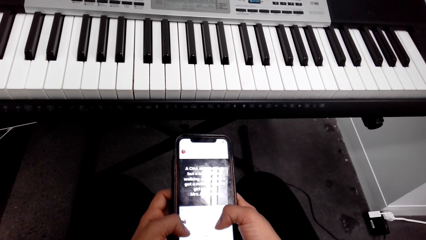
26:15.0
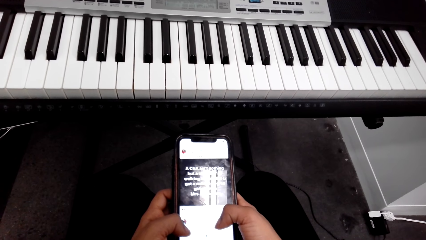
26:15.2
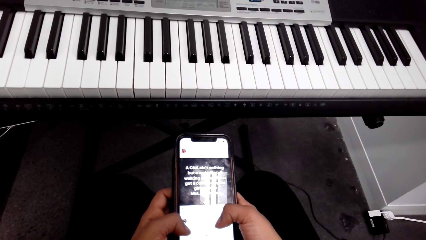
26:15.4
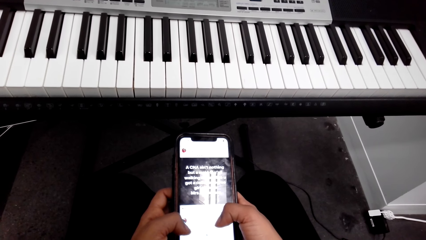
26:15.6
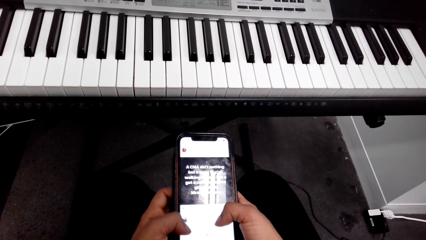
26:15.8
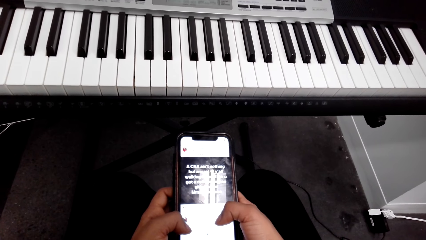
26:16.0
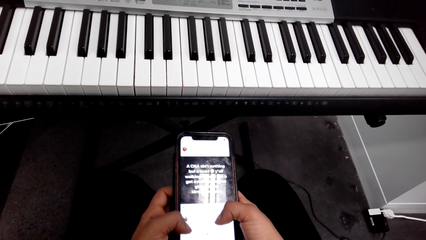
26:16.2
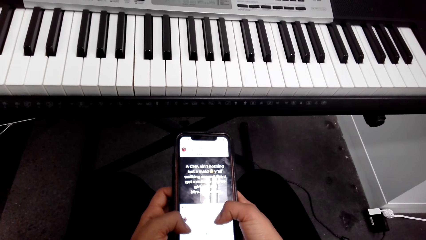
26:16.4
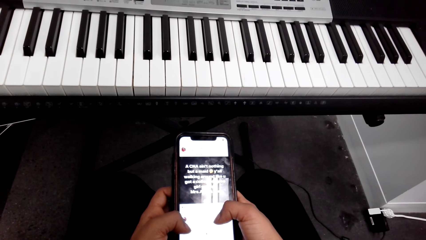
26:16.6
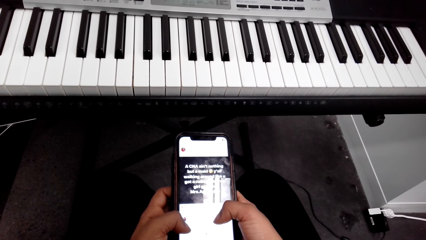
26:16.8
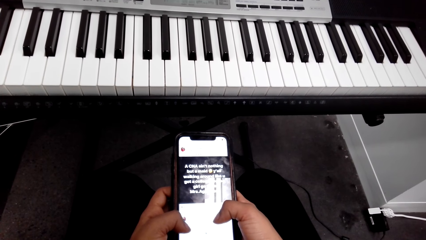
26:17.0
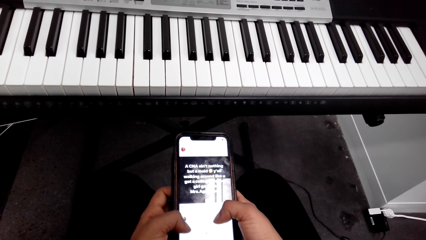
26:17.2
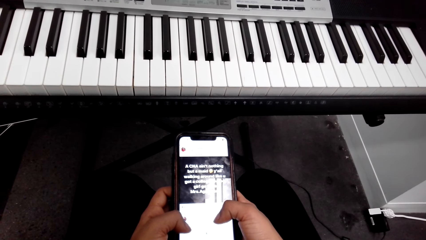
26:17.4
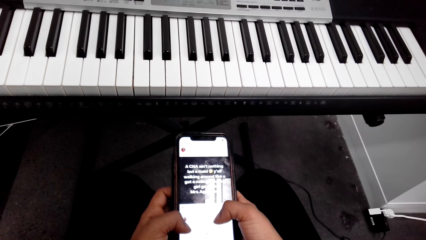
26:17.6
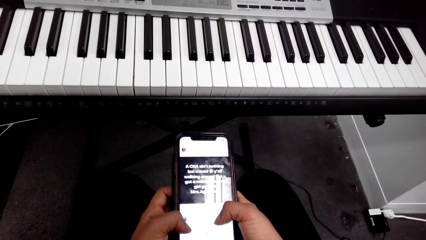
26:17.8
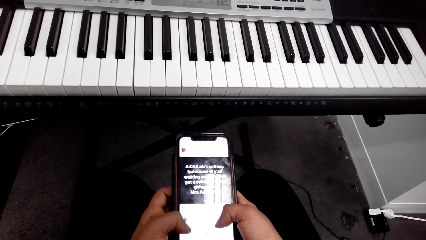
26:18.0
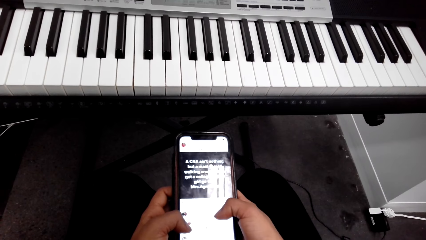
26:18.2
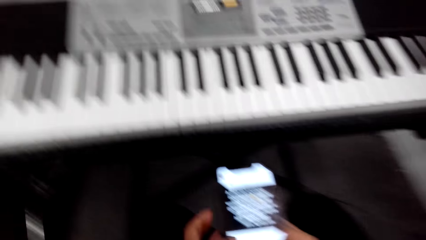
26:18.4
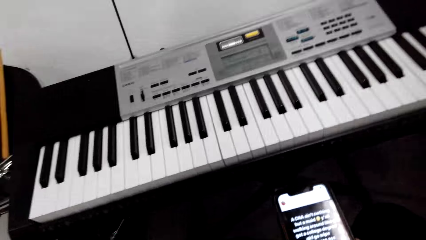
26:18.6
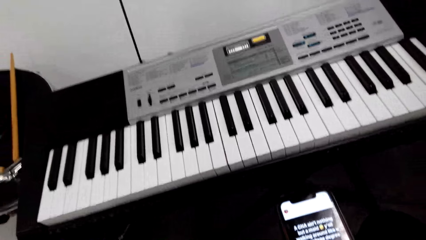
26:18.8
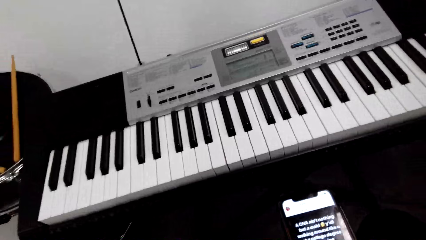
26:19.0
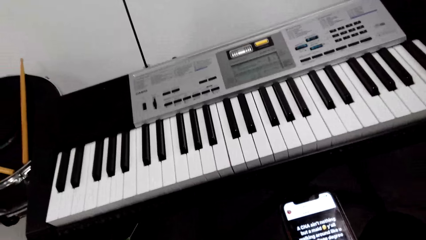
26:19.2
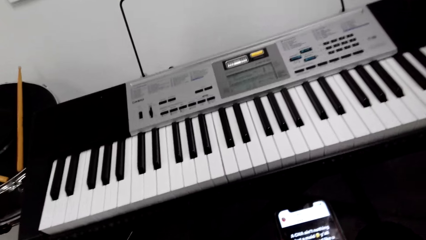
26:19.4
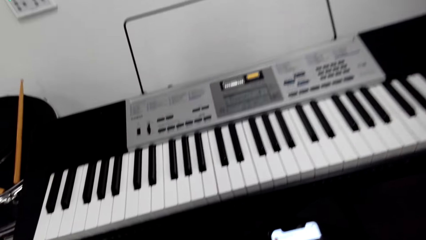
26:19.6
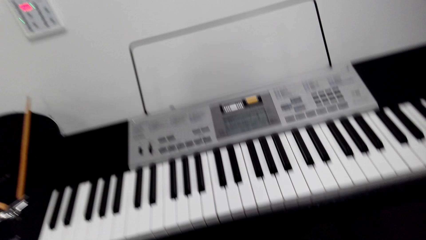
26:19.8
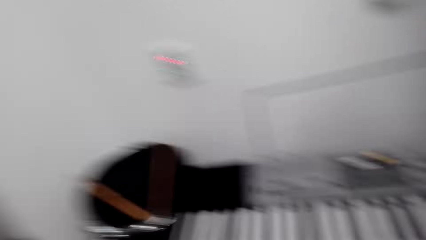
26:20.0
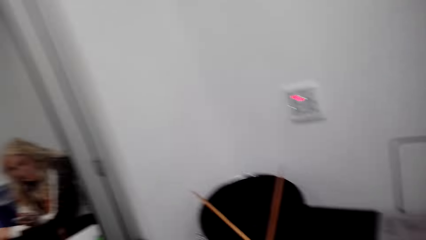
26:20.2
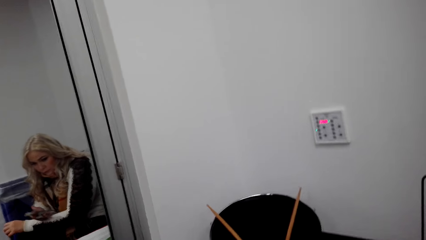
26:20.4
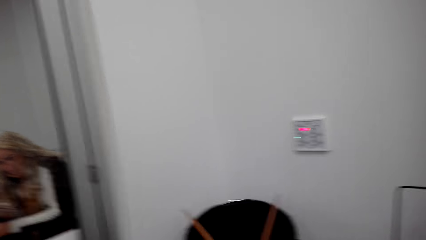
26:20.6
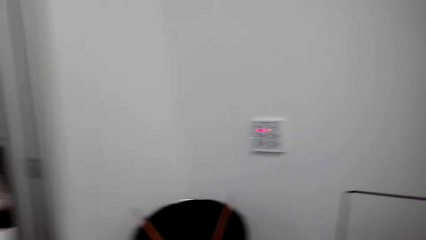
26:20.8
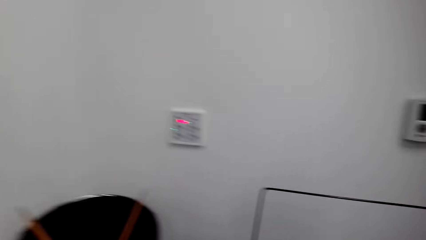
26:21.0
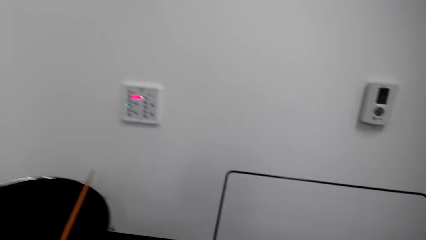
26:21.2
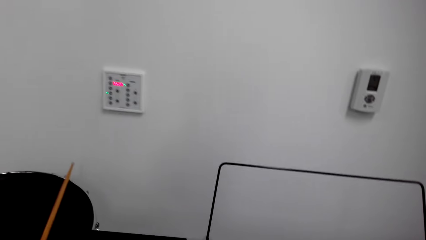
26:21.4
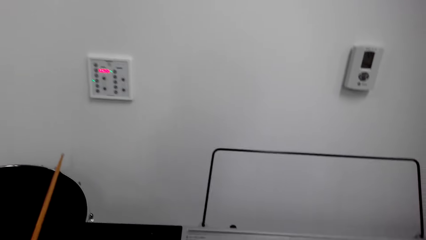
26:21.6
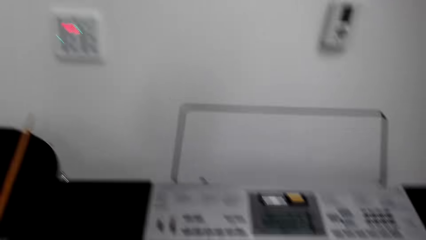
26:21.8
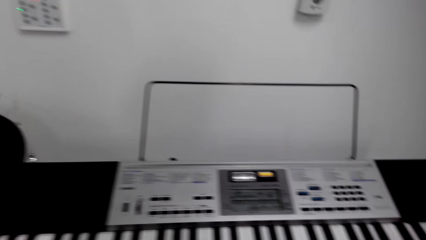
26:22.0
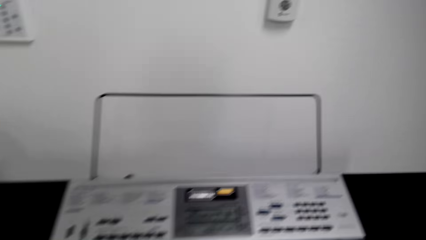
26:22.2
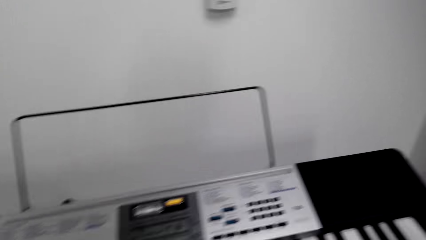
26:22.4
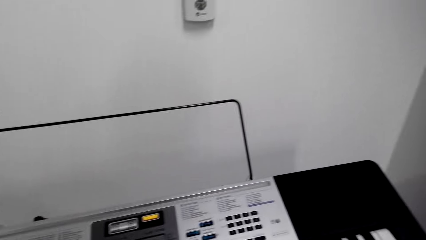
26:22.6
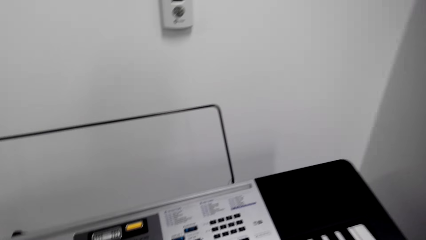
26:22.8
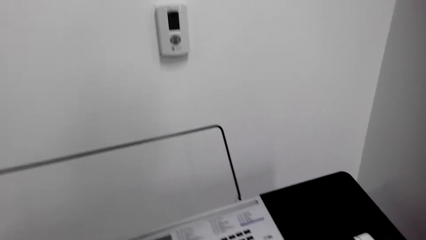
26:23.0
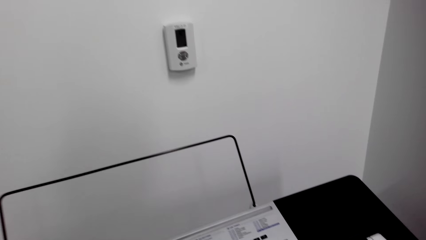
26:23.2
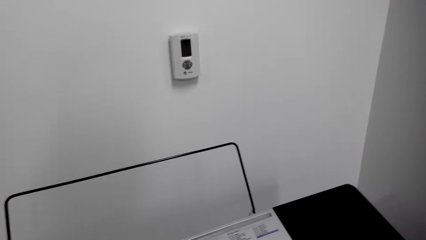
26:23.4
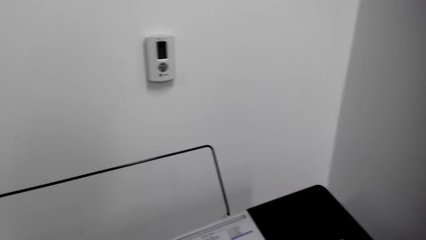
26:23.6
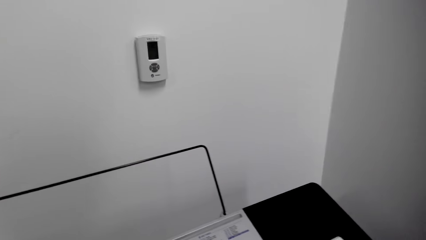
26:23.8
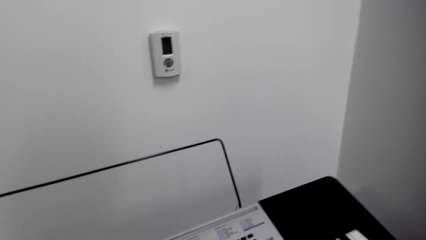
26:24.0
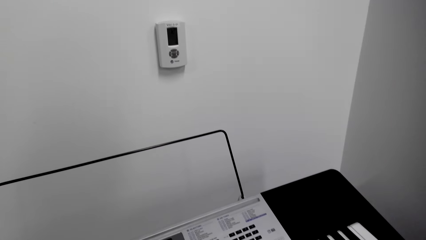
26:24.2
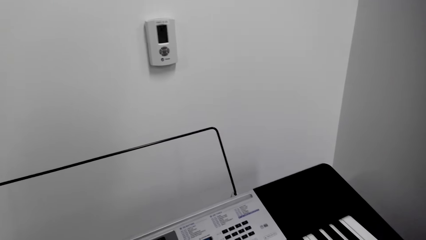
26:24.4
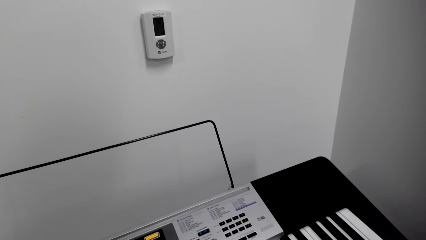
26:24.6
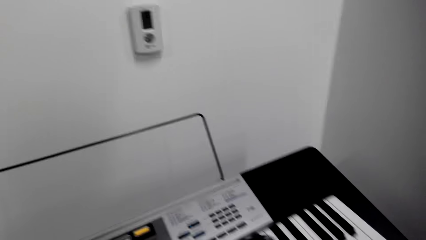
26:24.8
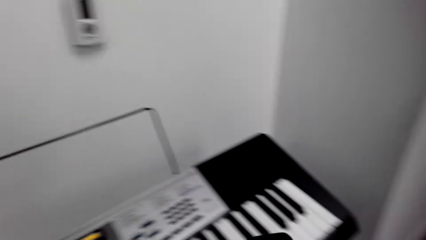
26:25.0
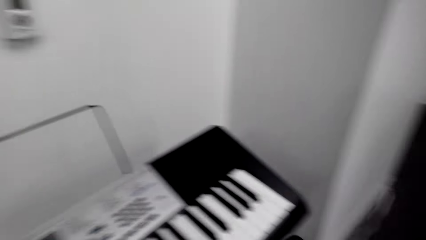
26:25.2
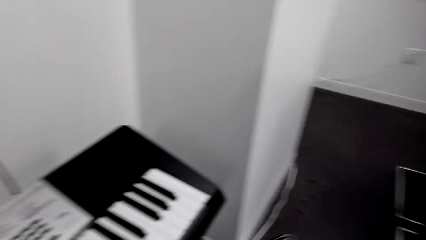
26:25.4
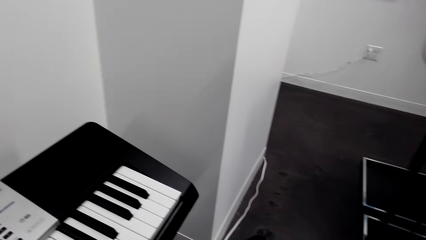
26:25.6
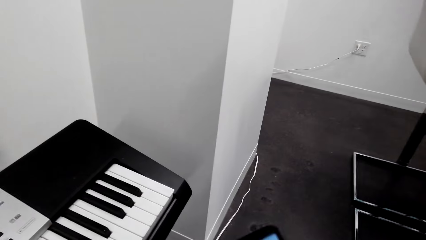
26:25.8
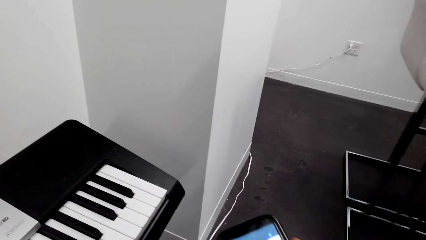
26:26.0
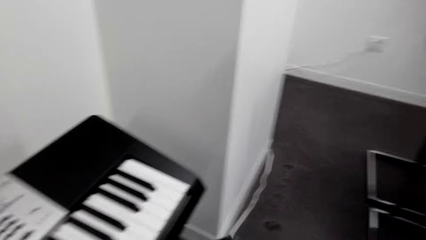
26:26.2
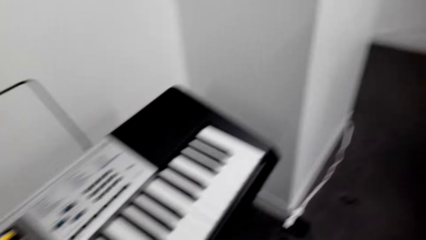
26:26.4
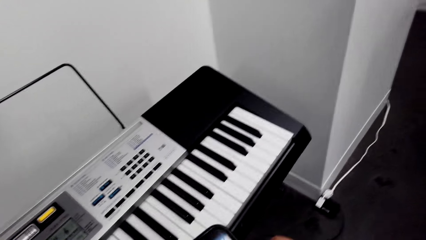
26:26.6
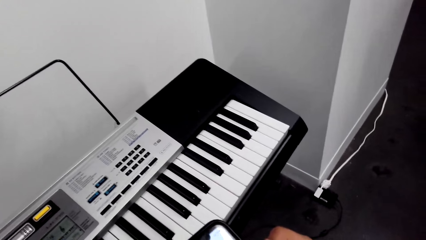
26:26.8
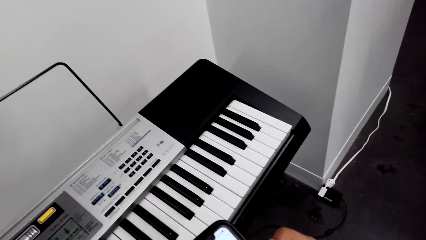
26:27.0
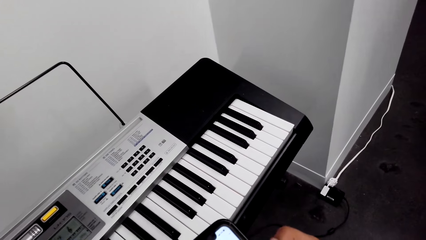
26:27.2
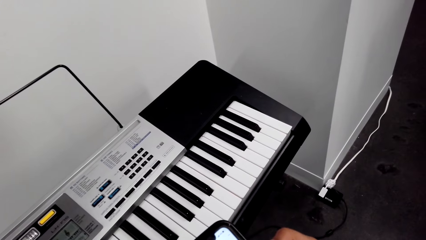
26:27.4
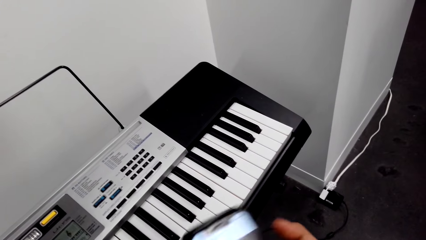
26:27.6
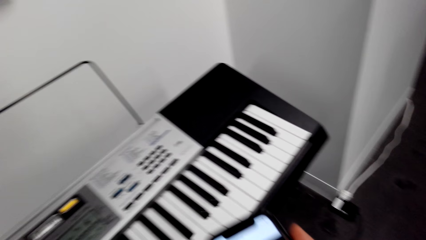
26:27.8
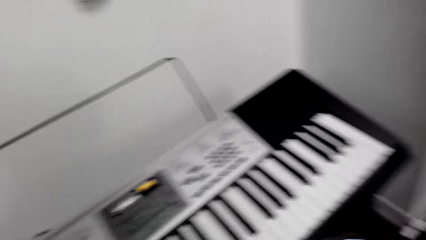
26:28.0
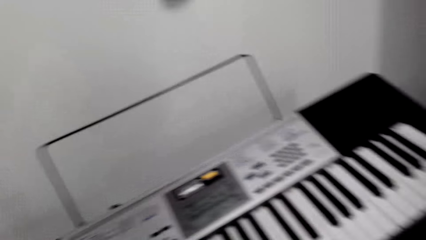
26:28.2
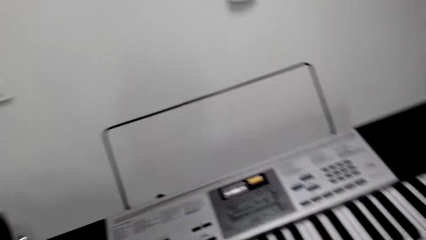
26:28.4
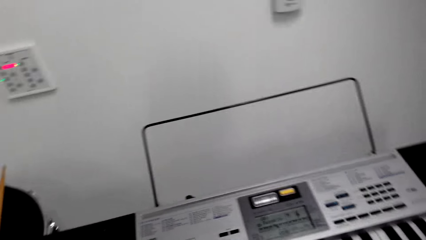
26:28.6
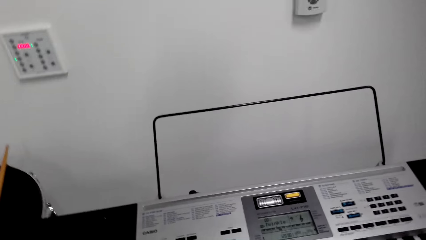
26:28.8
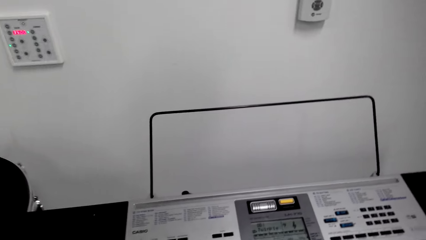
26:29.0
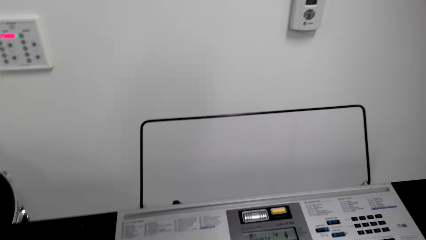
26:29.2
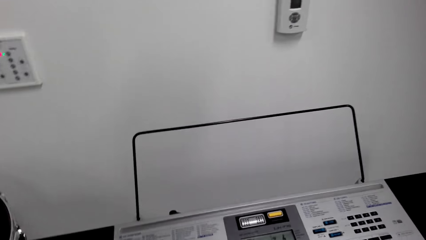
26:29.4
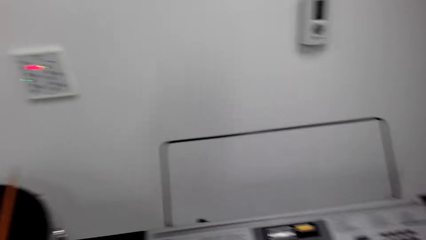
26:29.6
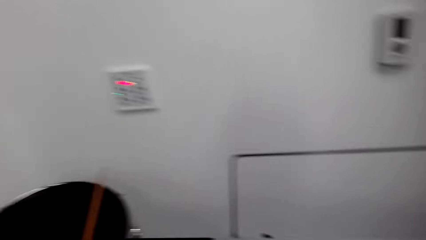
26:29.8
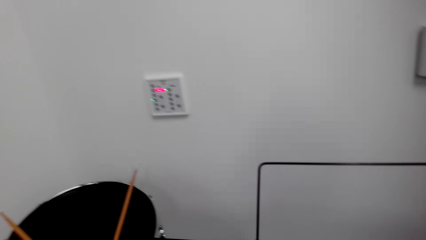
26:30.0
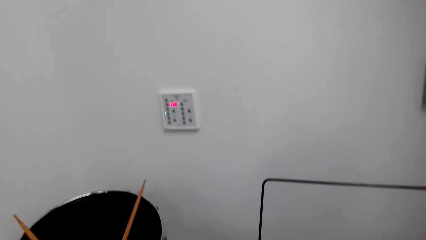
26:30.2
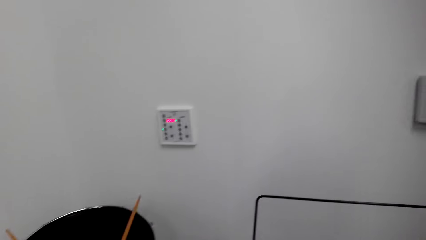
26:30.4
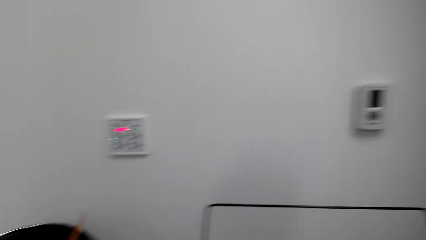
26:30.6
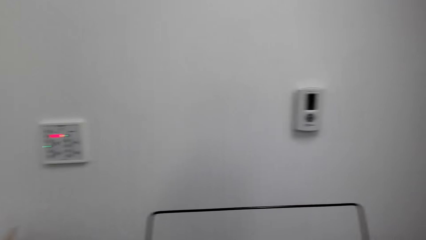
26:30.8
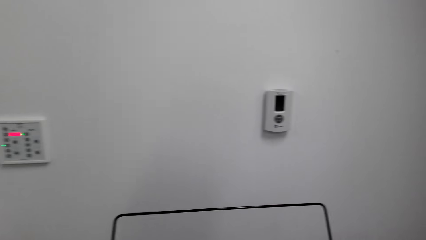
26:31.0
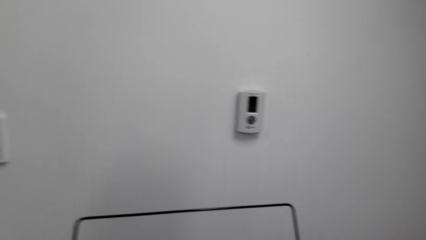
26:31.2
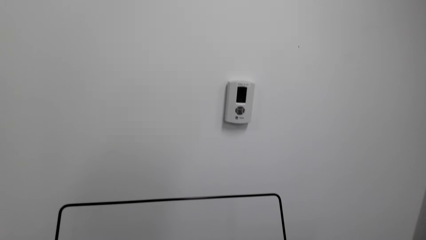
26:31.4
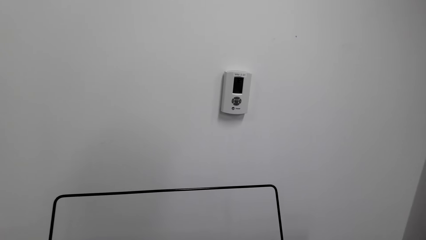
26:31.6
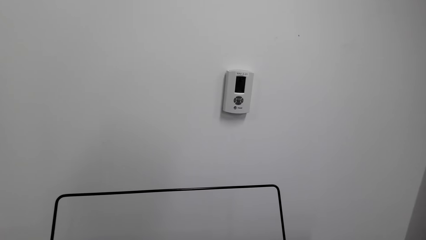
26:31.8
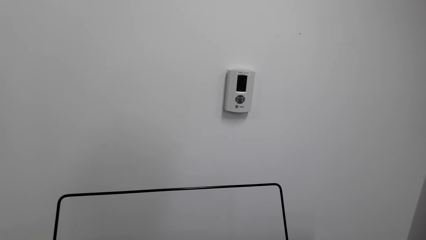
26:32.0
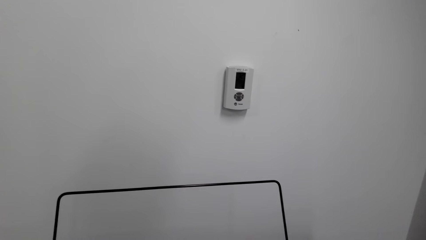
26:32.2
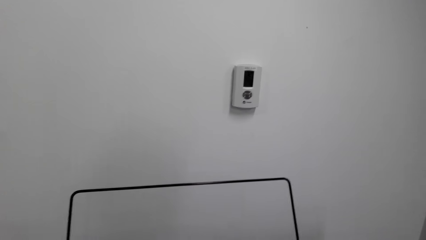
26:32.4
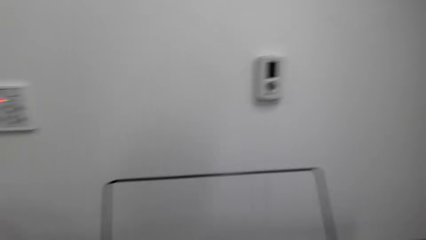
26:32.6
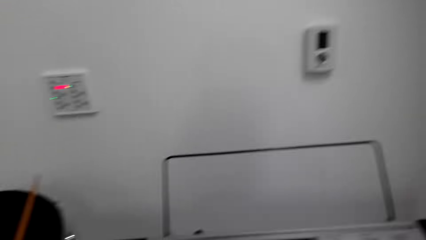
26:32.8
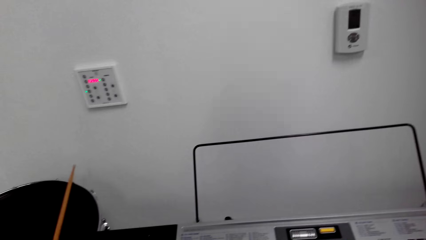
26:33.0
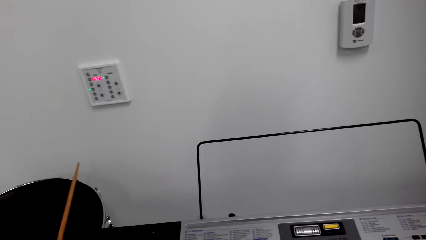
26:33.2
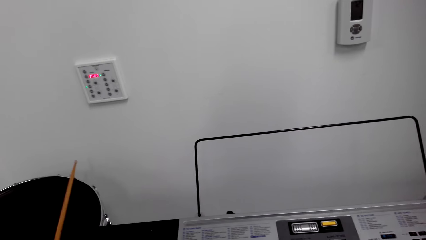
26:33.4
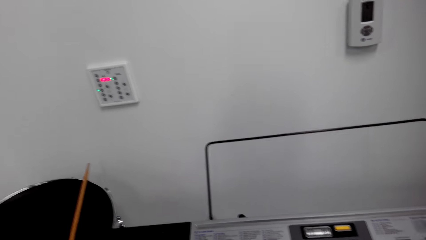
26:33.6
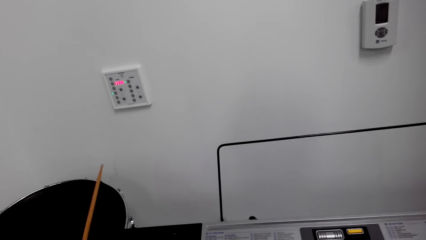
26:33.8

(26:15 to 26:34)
The camera wearer looks at a lady. The lady sits down. The camera wearer looks left. They look around. They look at the wall. They play the piano. They look around. They look at the phone. They play the piano. They look around. They play the piano.
